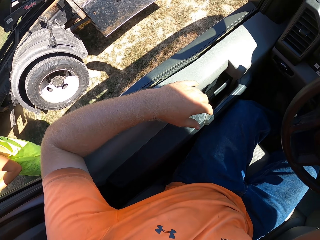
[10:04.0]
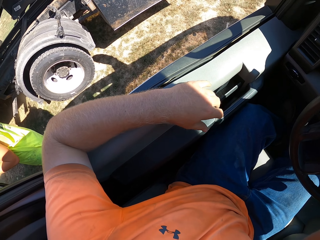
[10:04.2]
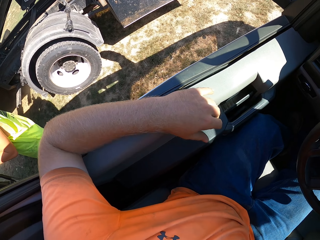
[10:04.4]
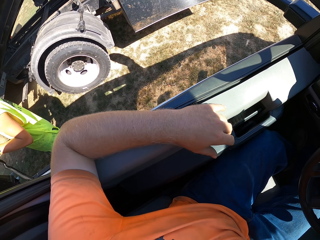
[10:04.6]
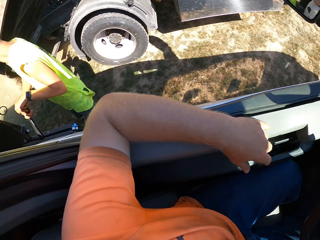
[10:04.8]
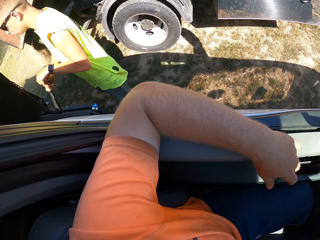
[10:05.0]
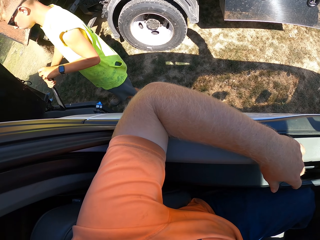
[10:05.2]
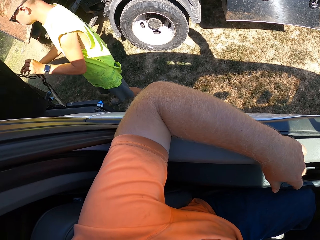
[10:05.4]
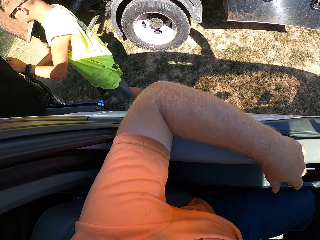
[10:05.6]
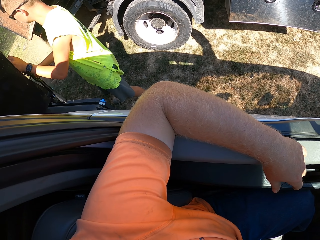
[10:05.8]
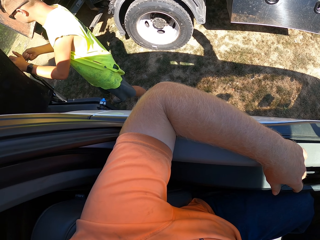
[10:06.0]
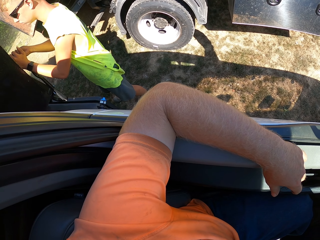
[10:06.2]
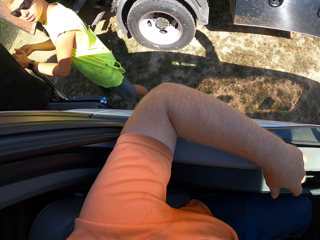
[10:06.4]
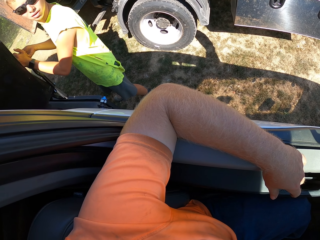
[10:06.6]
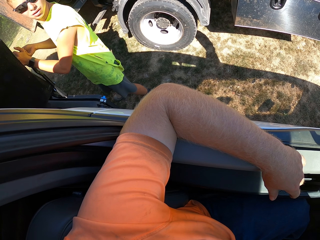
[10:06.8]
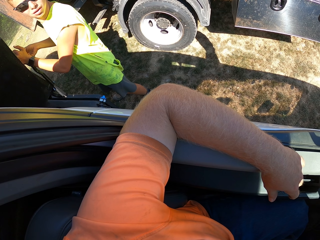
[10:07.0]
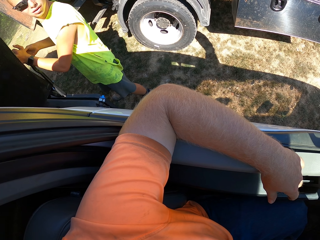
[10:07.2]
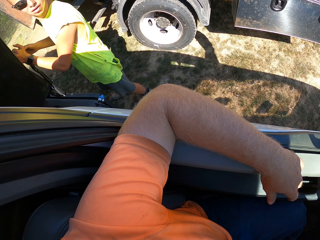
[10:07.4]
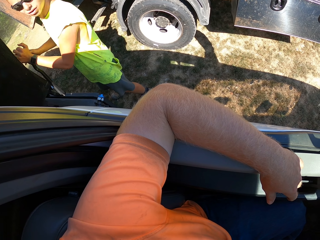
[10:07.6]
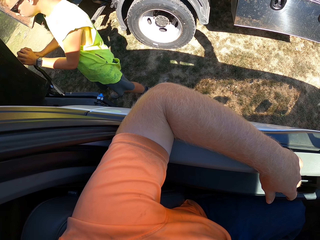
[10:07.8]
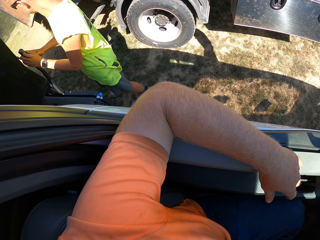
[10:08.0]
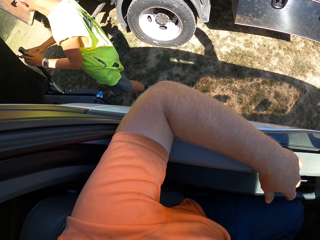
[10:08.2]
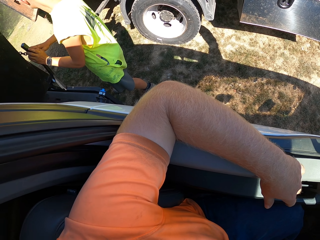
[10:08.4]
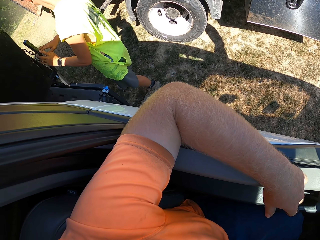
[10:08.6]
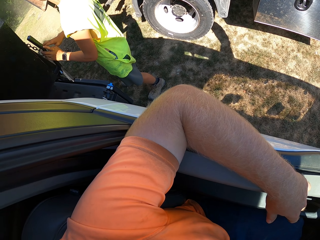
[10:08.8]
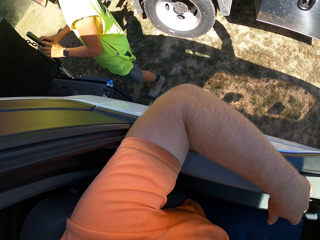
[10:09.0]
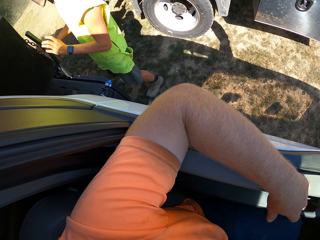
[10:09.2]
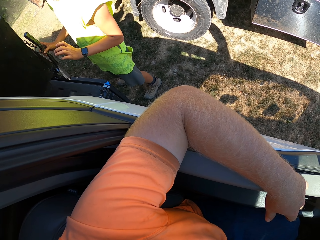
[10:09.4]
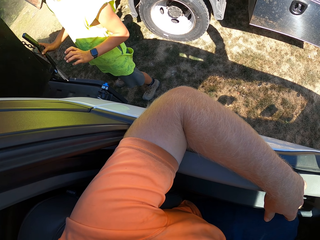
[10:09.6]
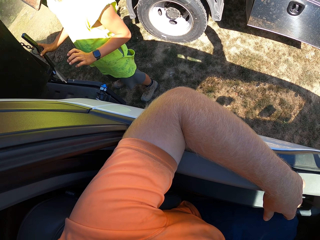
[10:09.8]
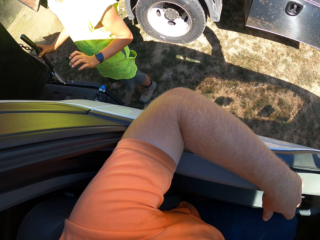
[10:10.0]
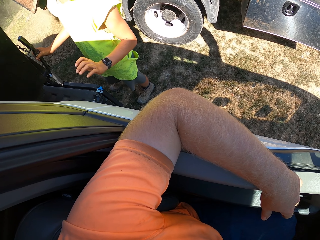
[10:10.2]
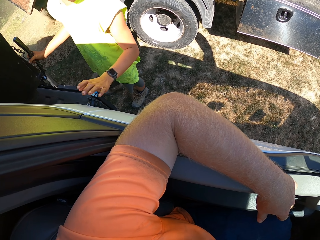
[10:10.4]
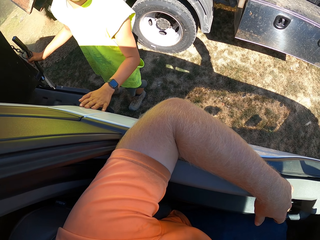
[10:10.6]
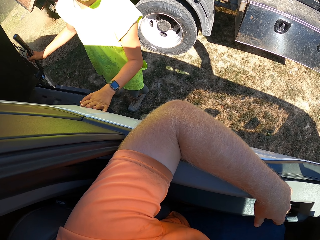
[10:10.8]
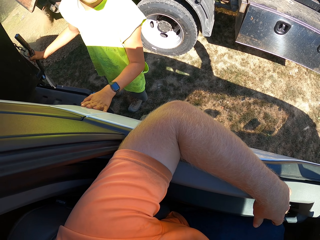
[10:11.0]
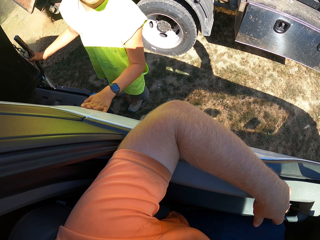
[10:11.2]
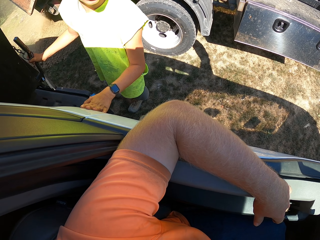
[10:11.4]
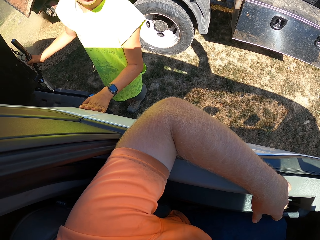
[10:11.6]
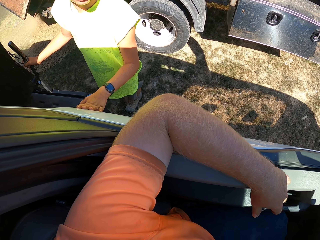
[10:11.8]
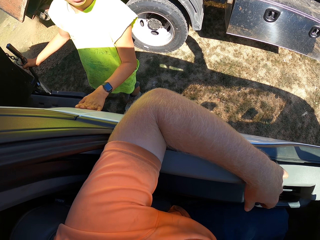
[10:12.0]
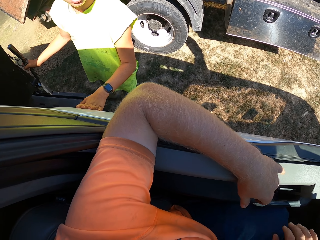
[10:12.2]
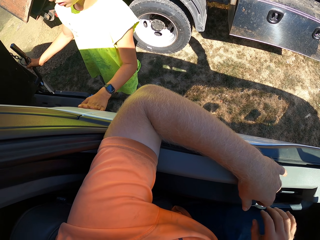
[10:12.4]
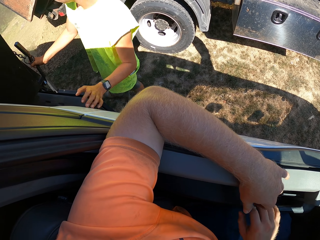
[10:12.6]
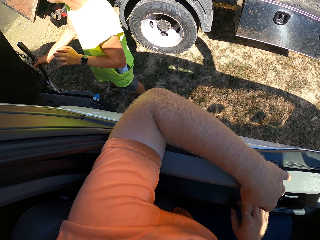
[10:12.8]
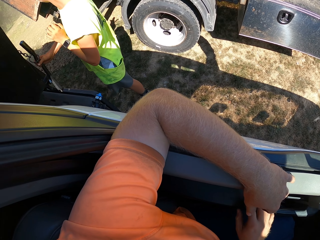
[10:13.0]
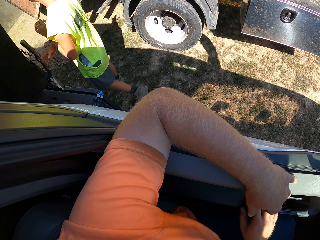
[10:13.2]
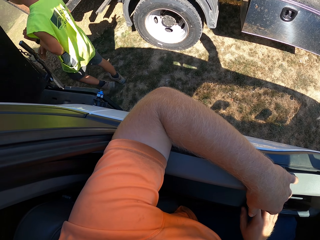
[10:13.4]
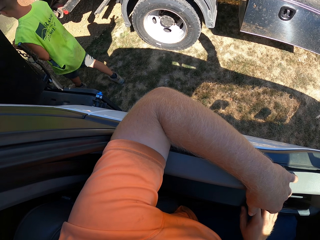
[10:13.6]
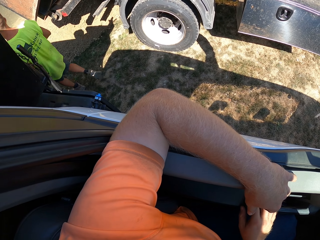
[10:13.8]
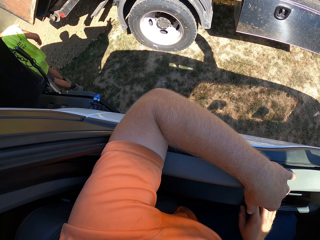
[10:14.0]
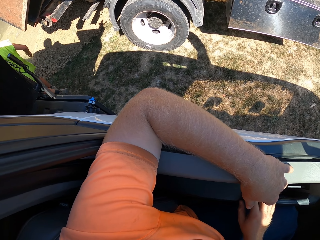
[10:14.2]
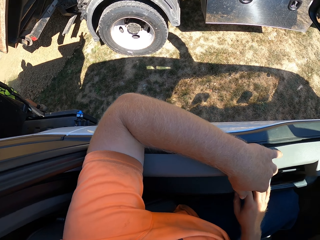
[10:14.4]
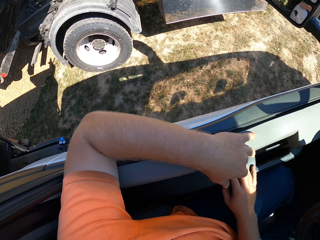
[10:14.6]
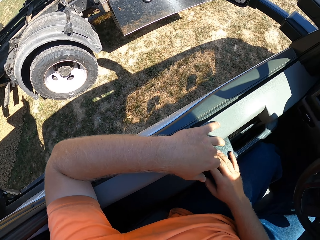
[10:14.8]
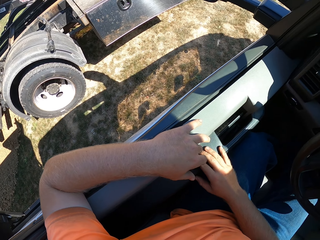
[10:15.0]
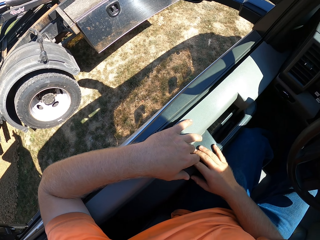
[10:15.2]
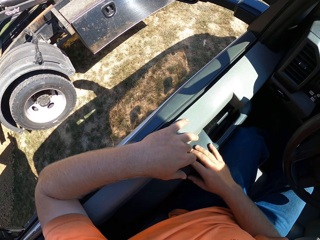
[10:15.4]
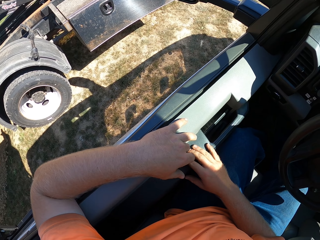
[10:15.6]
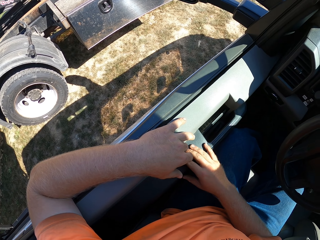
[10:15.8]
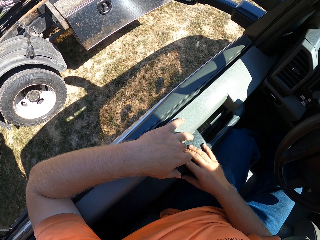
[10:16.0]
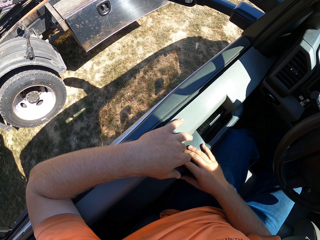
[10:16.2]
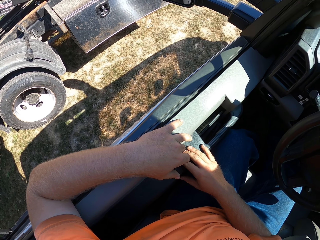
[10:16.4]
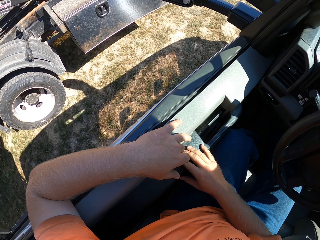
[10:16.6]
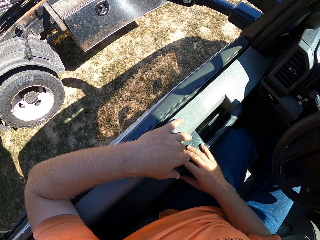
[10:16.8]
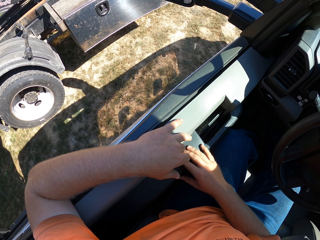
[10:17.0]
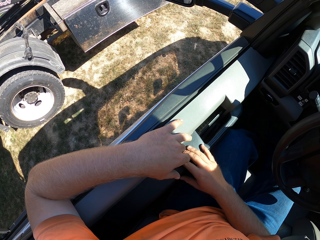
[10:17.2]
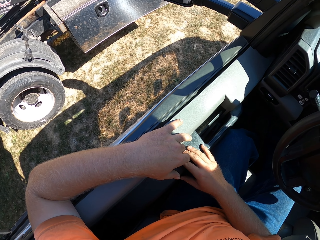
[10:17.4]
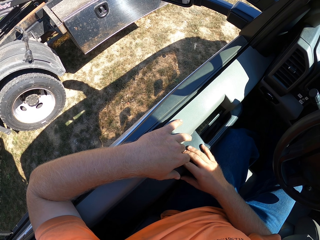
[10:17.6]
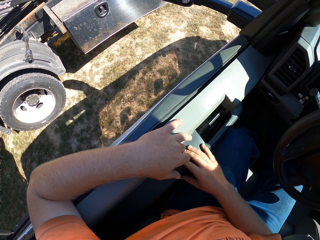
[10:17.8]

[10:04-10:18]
The camera wearer turns left. They converse with a man. The man pulls a handle with both hands. The man walks away.

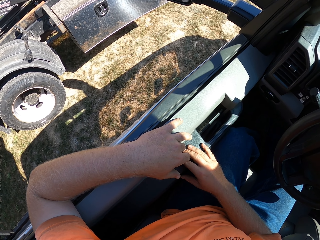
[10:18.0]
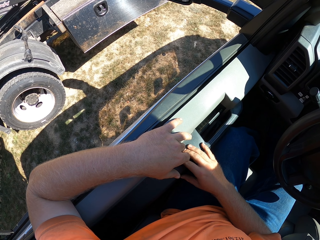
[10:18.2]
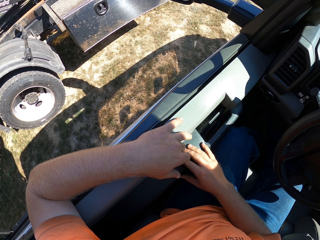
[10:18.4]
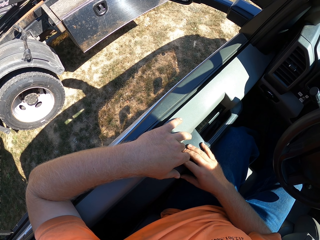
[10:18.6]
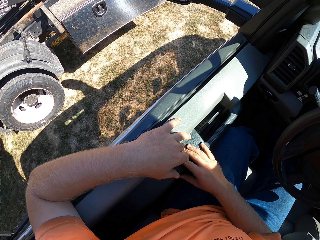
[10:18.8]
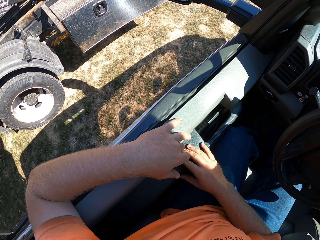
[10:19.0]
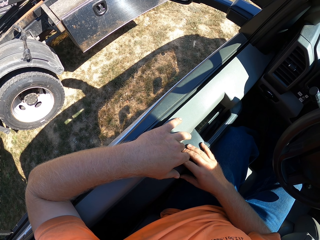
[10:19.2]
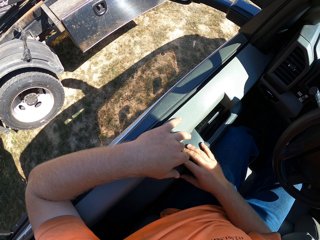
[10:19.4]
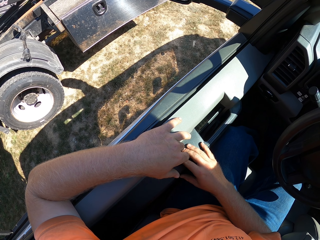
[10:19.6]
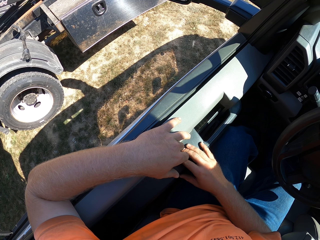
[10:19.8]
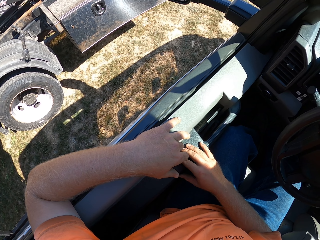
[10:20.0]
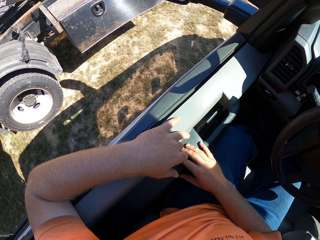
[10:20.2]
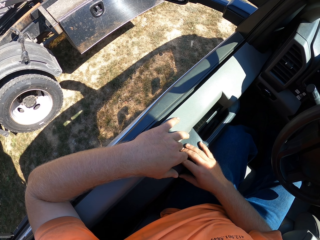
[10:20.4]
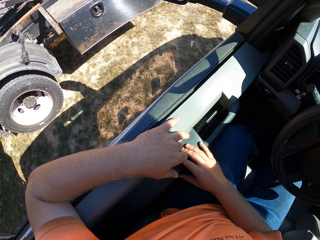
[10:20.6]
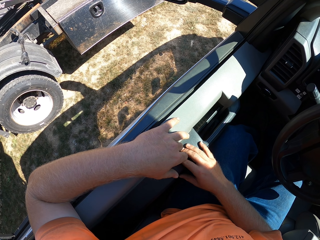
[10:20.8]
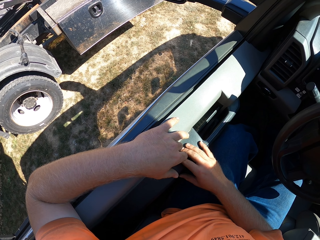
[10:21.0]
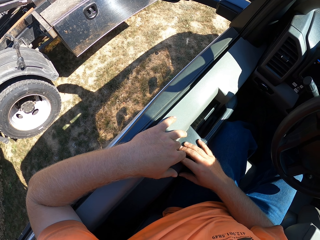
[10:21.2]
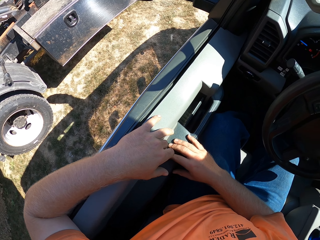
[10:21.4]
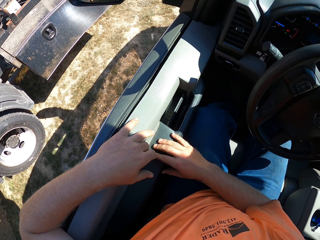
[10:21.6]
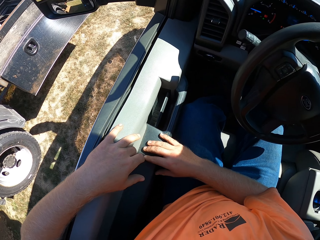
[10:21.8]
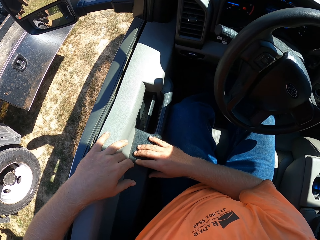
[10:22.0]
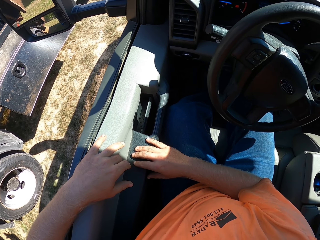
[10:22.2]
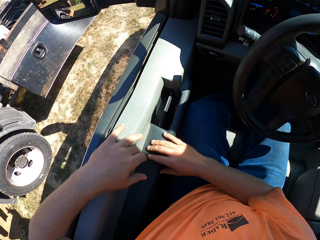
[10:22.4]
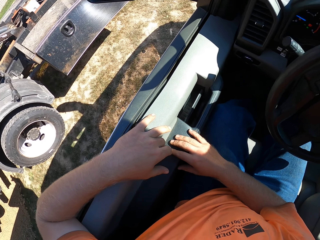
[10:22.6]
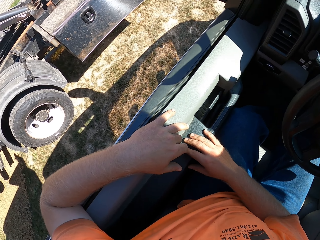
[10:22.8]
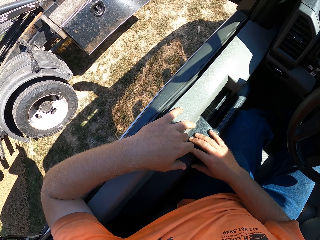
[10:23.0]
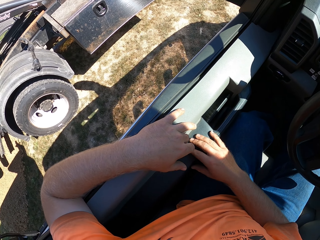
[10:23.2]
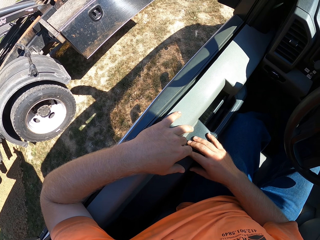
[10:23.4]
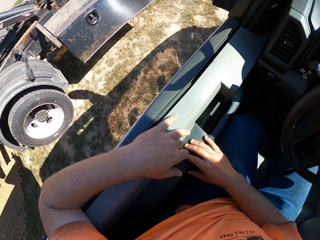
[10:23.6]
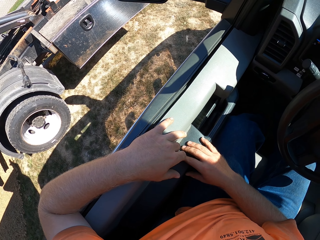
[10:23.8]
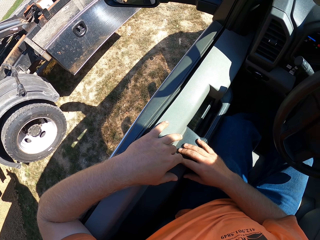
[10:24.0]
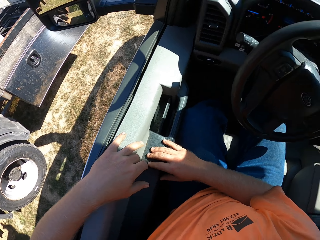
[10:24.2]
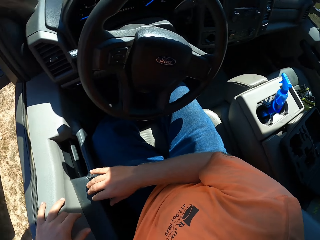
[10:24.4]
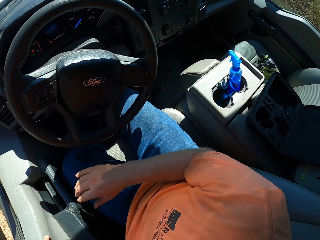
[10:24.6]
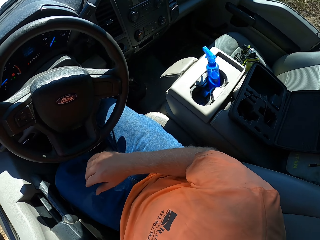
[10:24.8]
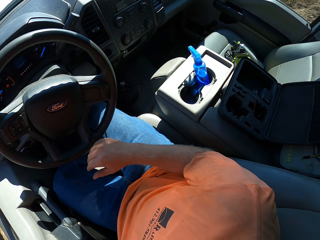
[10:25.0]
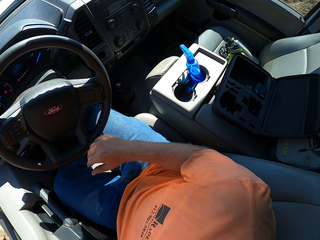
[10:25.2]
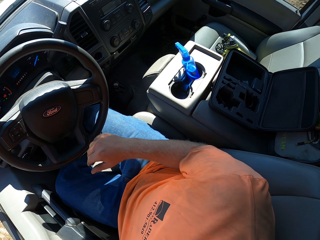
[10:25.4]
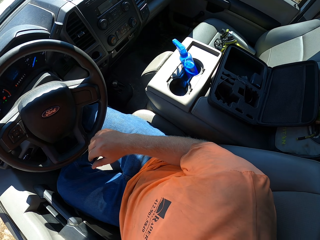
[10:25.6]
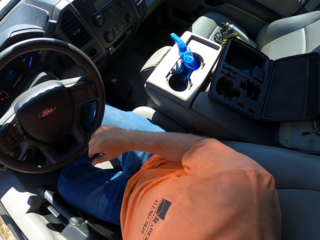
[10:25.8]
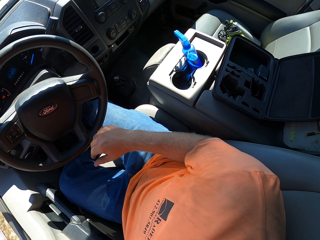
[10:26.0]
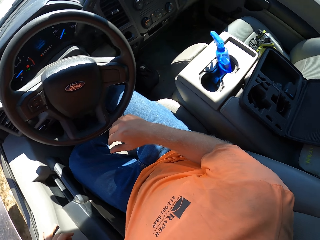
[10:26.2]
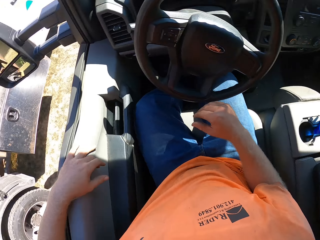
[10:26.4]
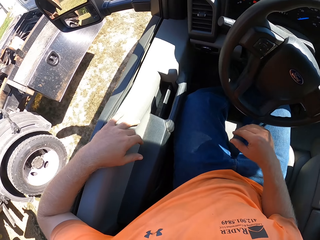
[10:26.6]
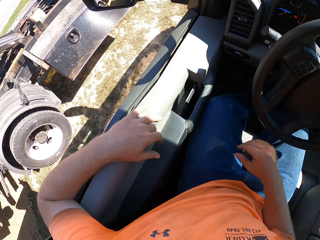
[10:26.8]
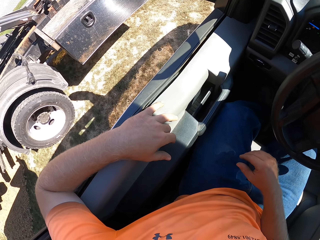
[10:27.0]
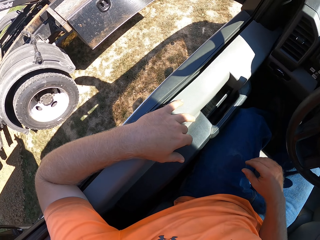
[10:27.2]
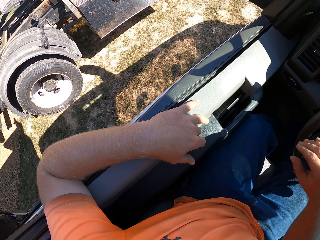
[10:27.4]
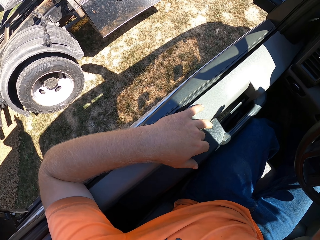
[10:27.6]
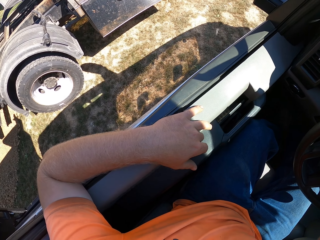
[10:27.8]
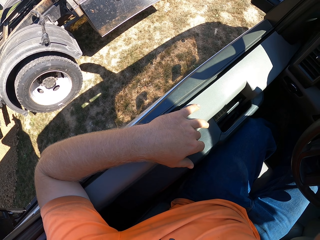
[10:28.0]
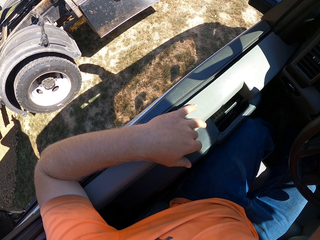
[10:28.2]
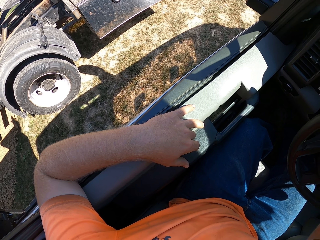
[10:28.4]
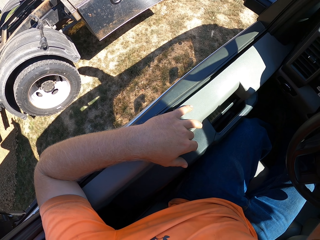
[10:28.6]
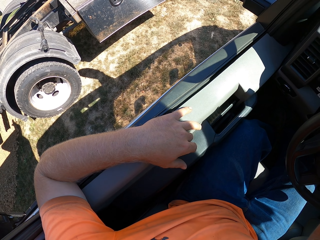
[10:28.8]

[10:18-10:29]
The camera wearer moves the vehicle. They turn right and turn left.
